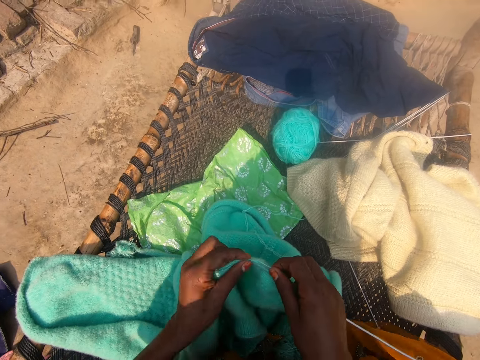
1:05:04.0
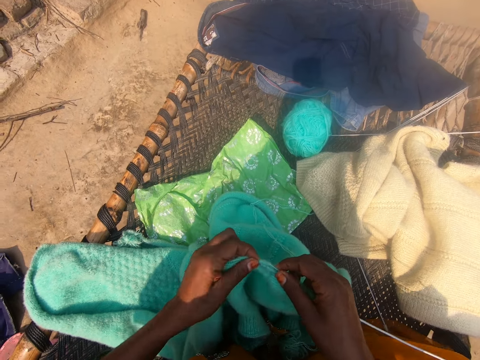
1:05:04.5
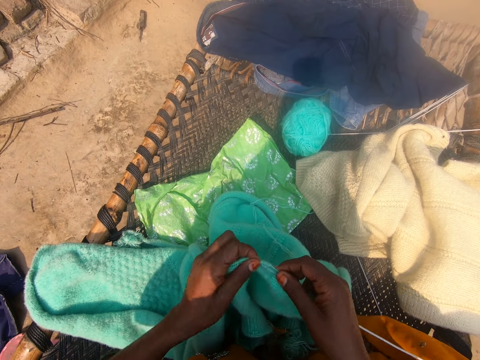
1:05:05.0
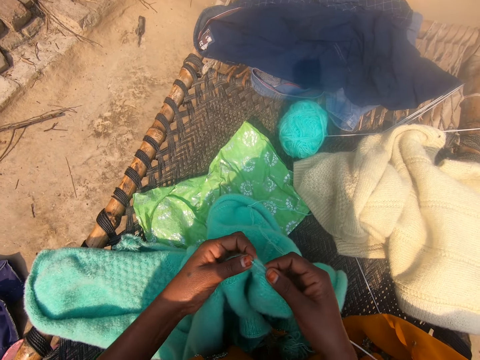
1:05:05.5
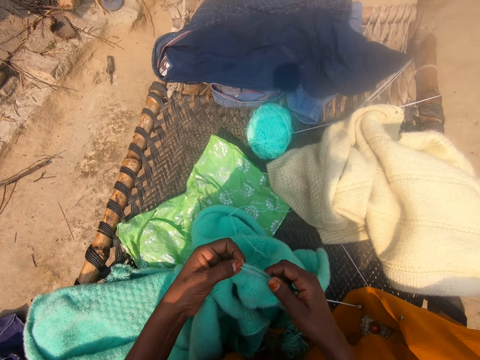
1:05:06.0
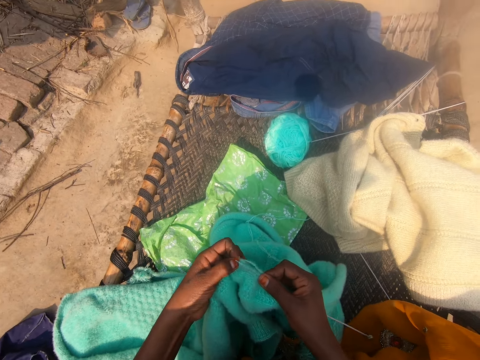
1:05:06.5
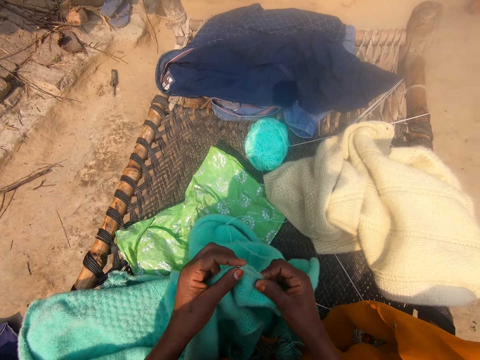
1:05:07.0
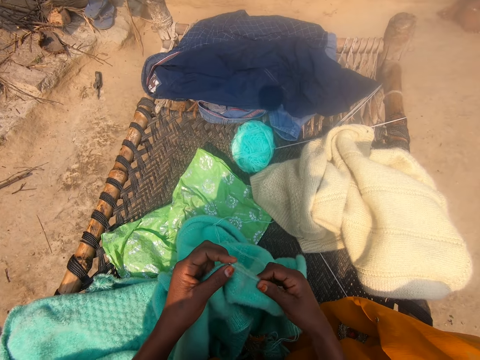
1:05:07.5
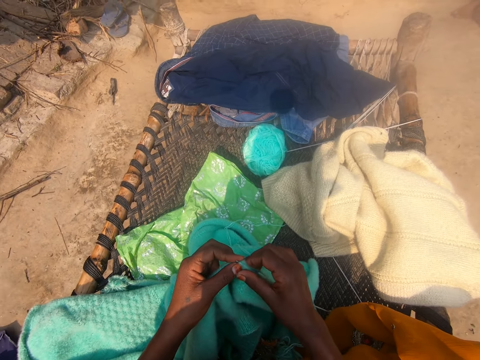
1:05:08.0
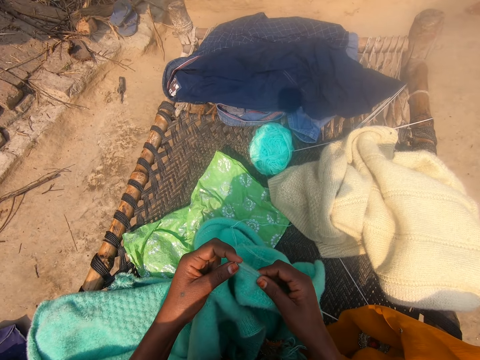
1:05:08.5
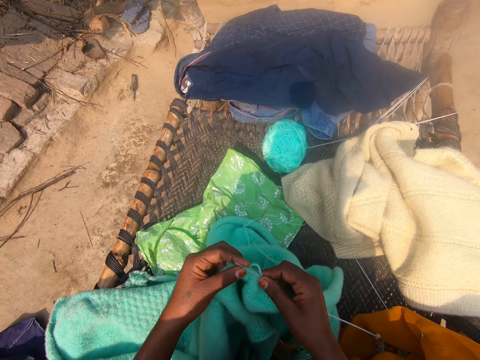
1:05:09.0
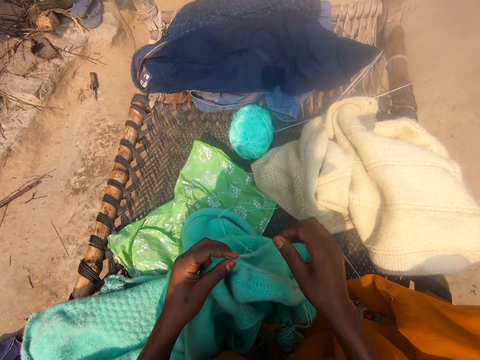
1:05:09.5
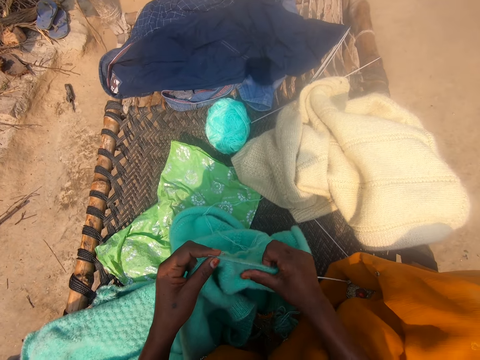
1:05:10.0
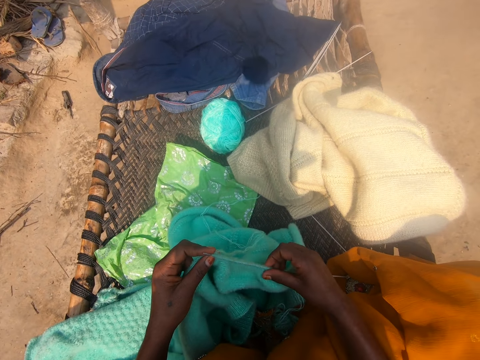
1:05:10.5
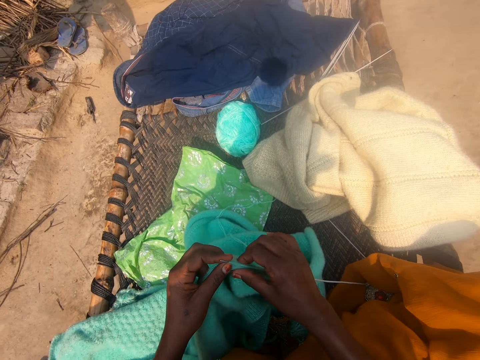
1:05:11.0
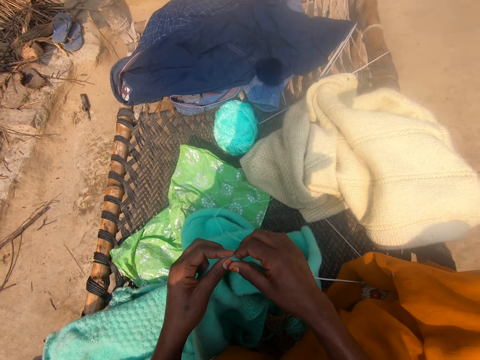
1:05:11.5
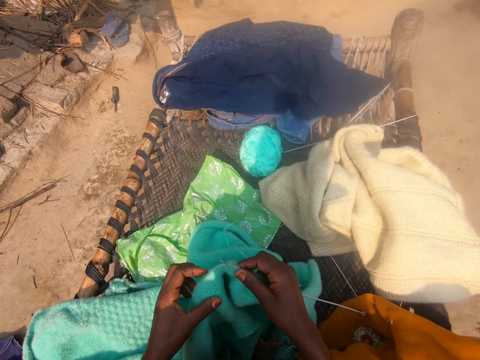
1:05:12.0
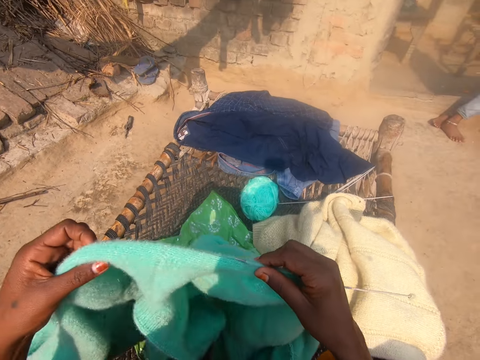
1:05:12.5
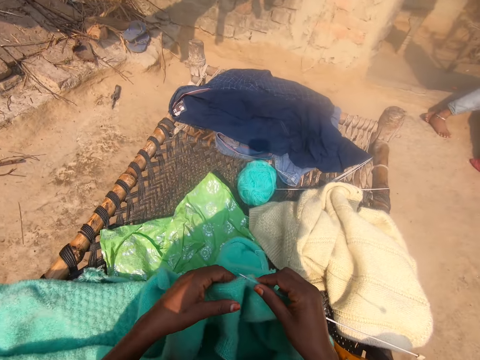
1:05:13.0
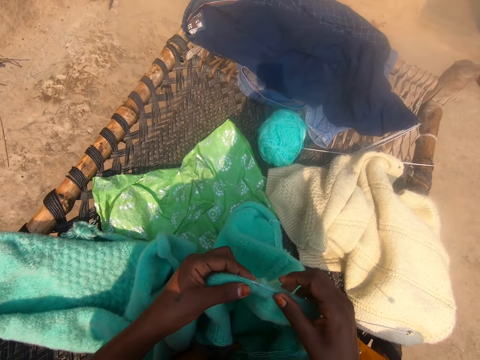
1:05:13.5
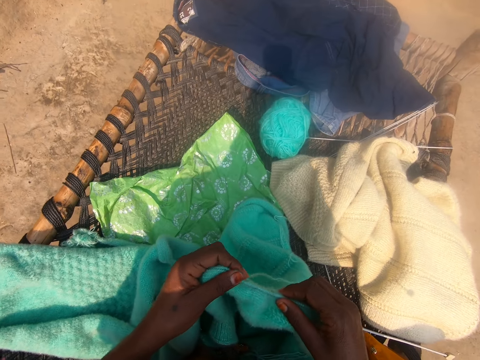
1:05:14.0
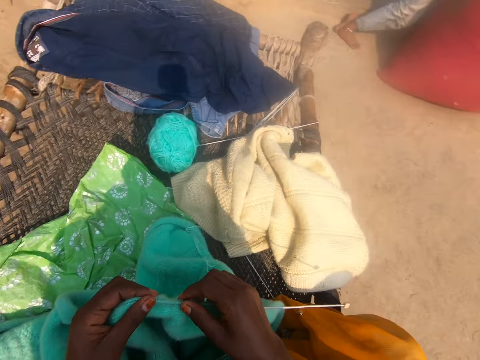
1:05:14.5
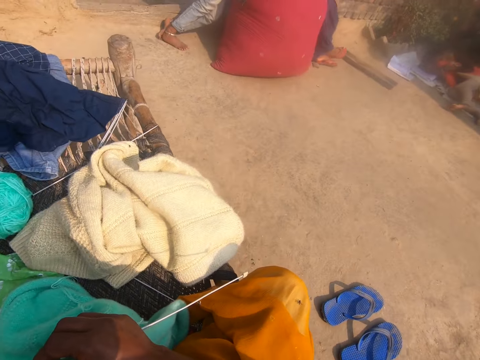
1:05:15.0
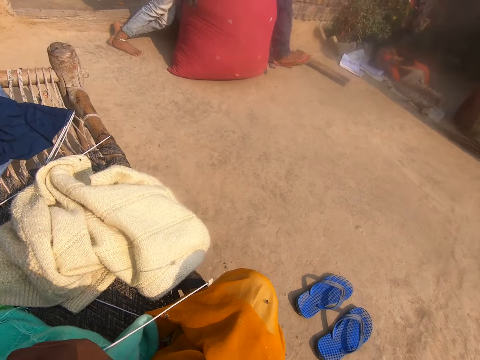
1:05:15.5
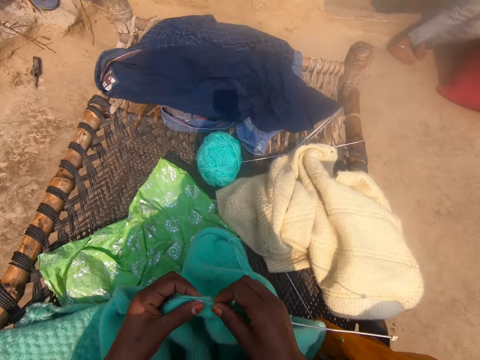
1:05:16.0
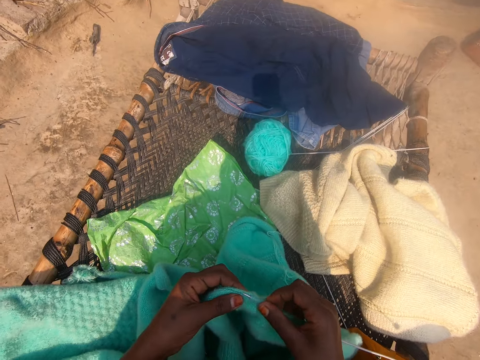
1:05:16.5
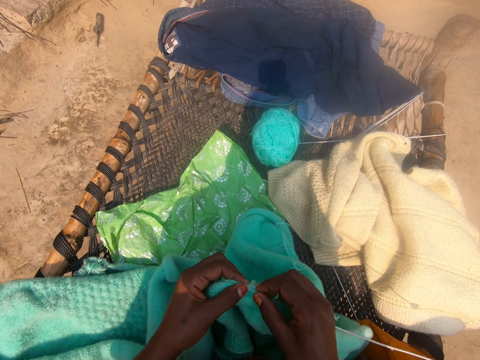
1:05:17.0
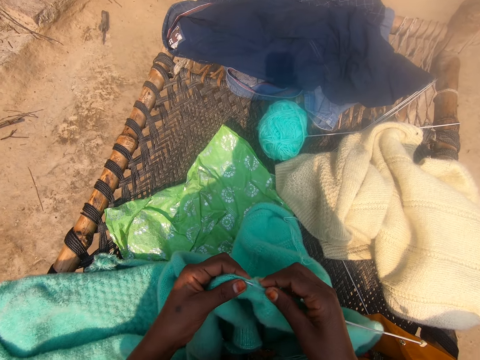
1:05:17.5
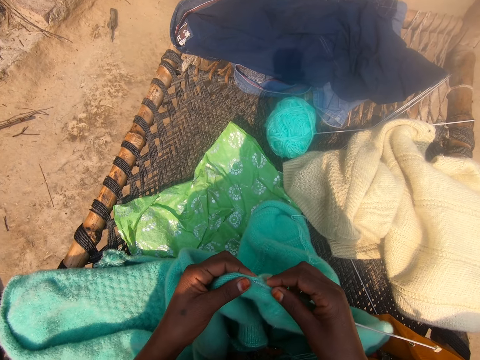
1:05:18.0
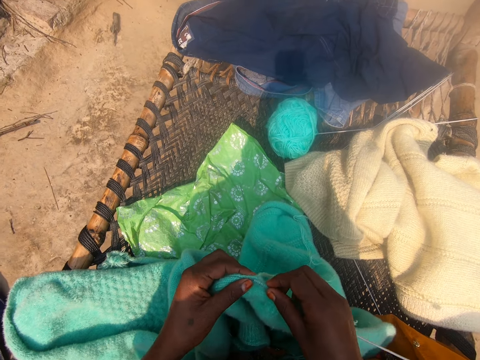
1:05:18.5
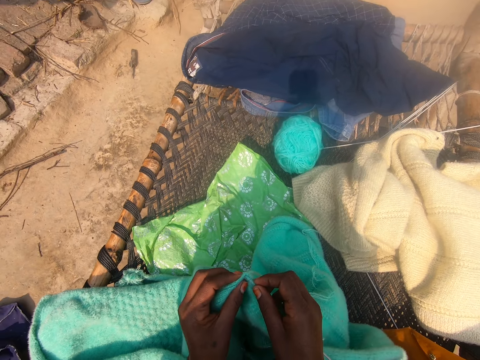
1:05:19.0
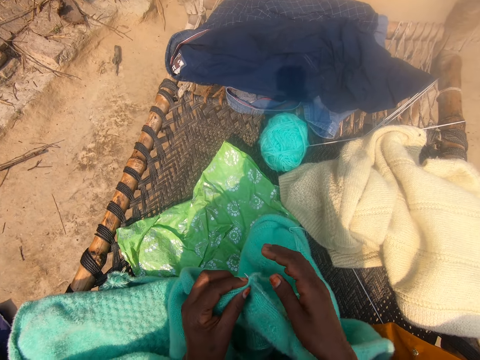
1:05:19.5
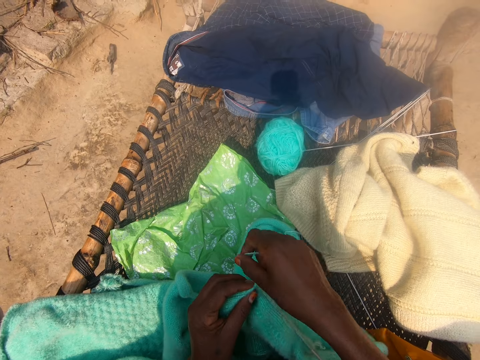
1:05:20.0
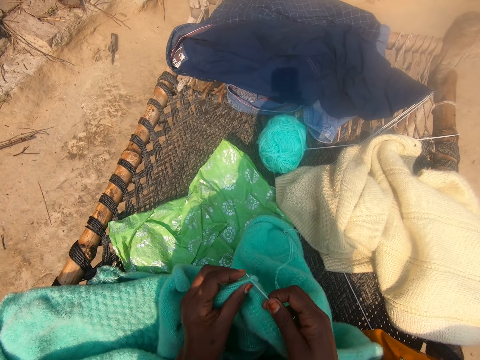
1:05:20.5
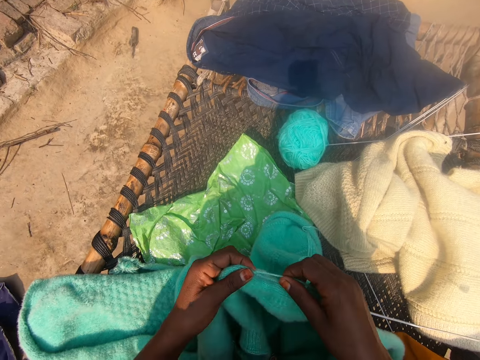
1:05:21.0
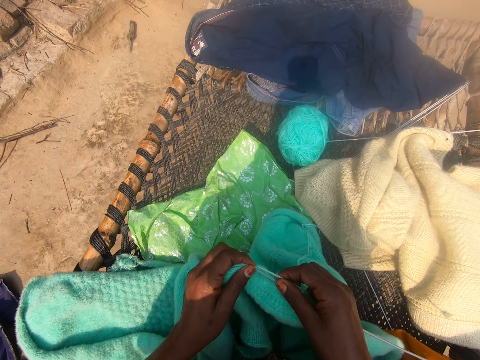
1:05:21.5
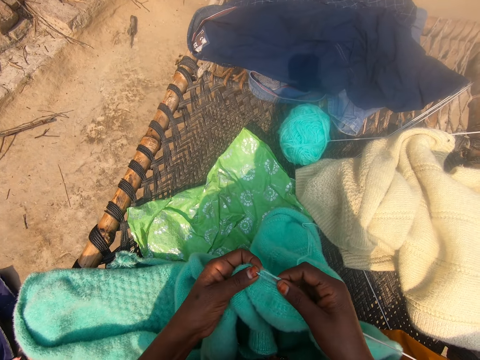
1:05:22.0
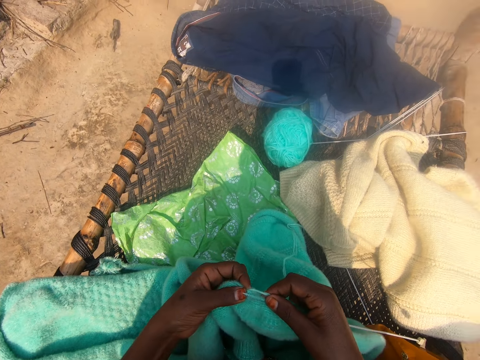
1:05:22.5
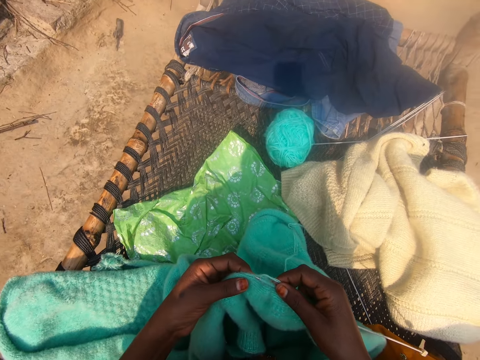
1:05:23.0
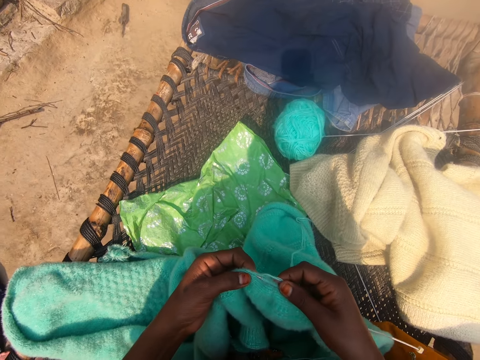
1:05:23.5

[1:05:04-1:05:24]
The camera wearer aligns the knitted wool with her right hand. She lifts up the knitted wool with her hands, lowers the knitted wool towards her thighs, and aligns the knitted wool with her right hand. She knits the wool with the knitting needle.

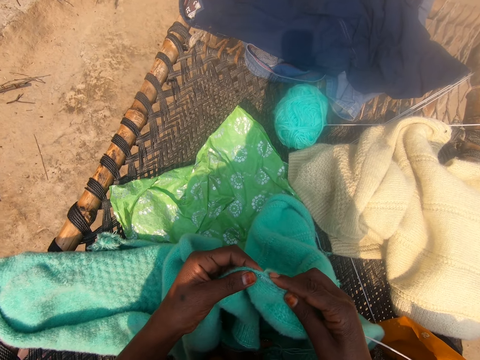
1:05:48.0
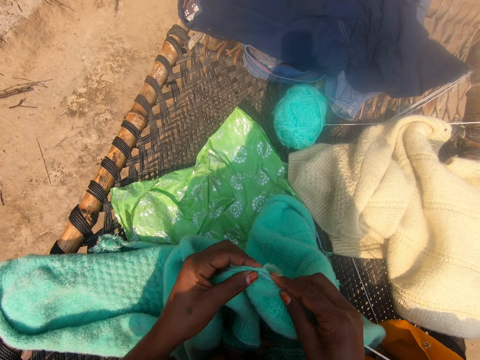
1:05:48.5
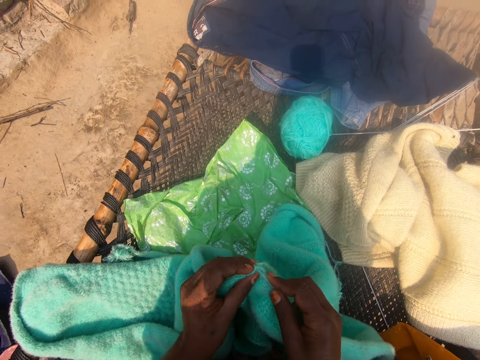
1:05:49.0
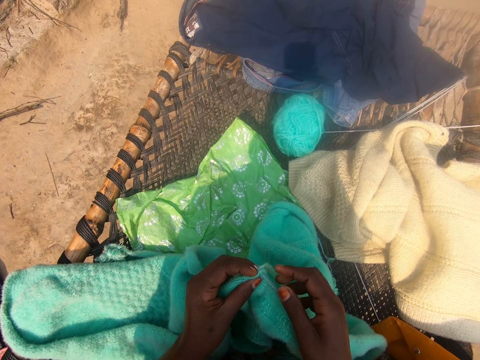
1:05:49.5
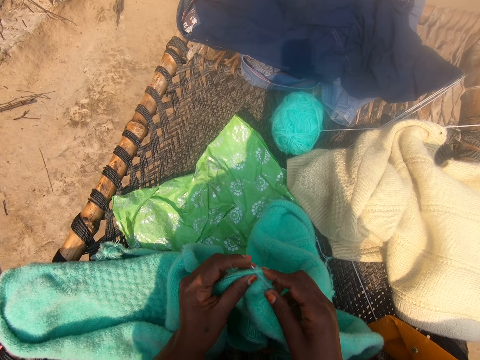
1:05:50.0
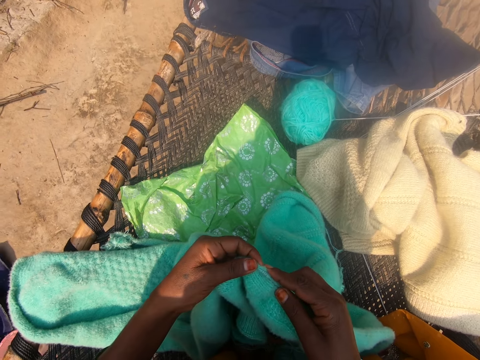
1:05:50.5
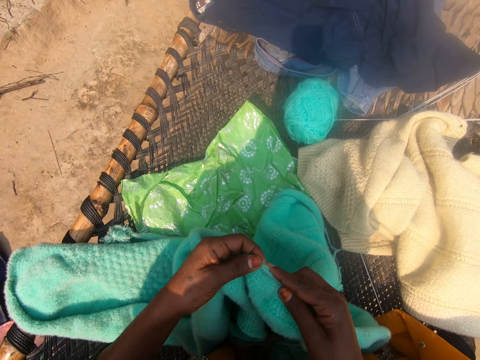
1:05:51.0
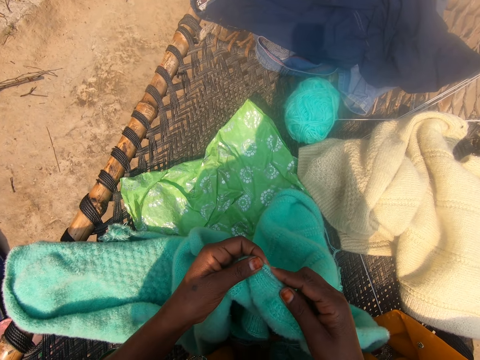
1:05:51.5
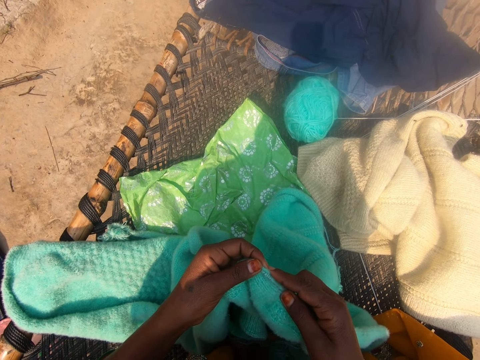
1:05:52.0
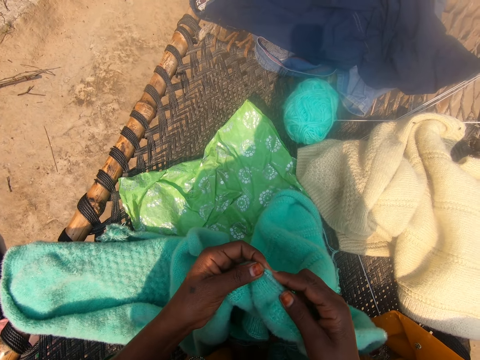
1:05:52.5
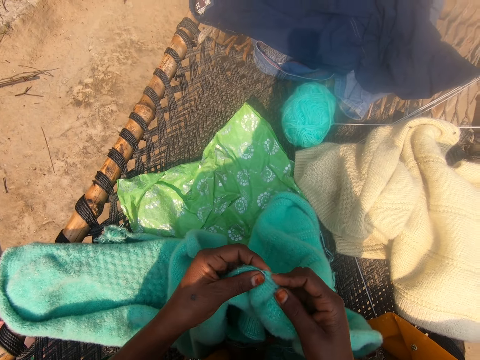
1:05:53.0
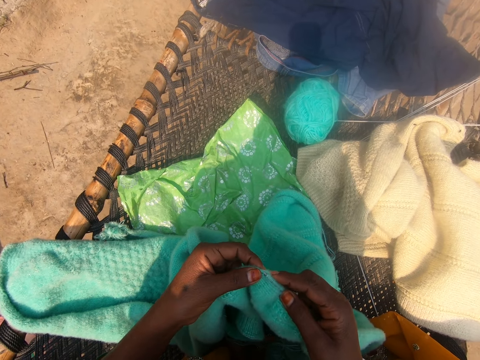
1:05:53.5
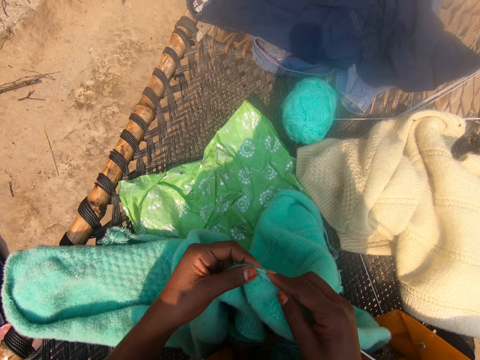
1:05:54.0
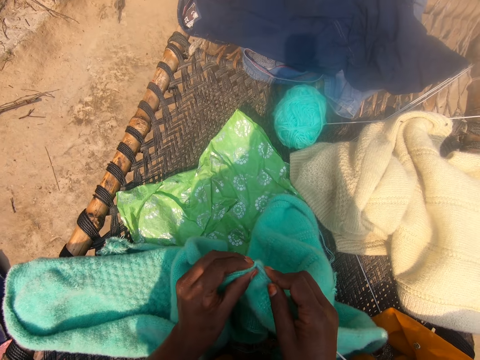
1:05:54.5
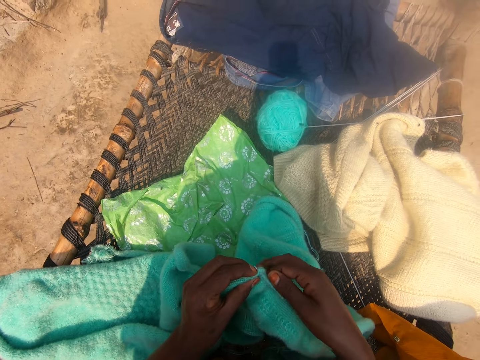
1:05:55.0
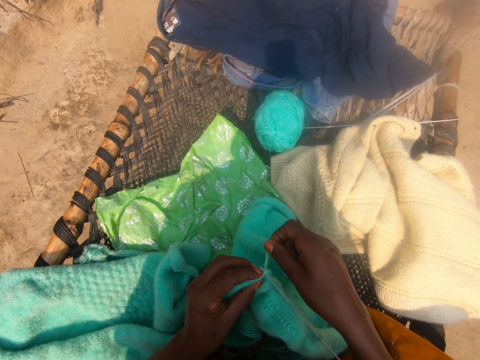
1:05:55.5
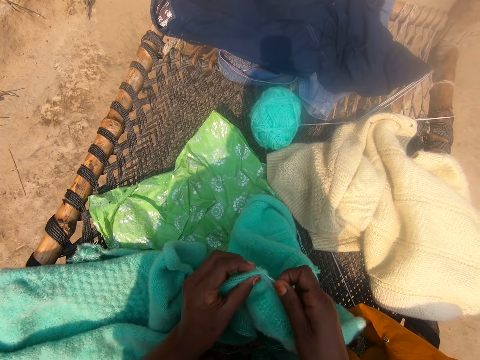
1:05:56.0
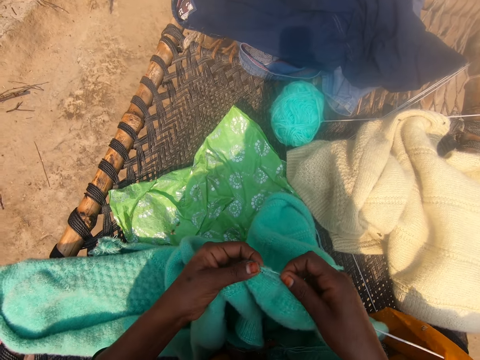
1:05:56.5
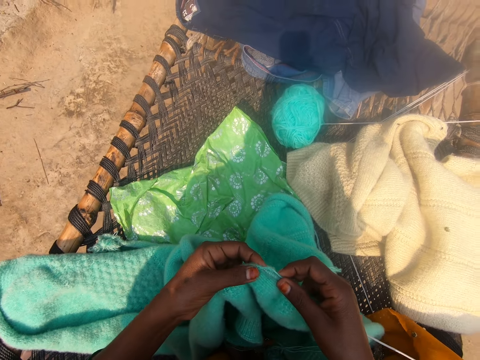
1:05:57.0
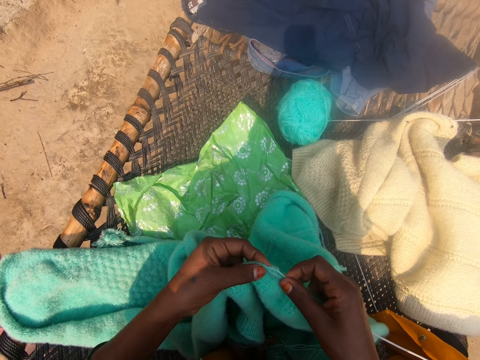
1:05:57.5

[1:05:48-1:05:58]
The camera wearer knits the wool with the knitting needle.
